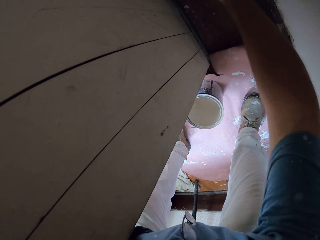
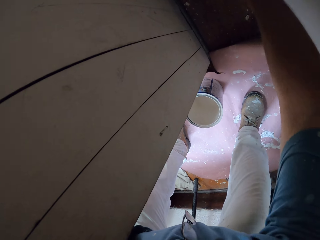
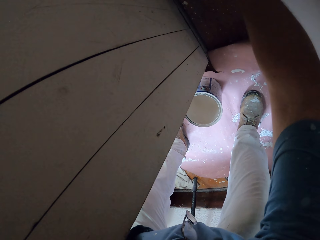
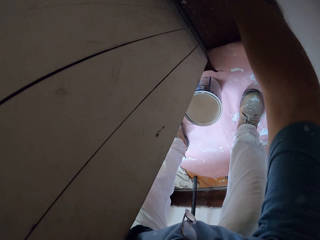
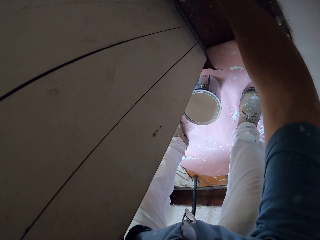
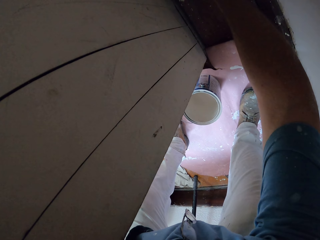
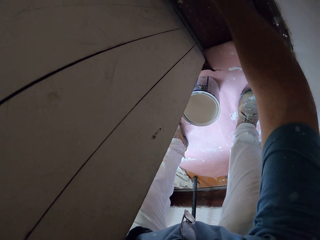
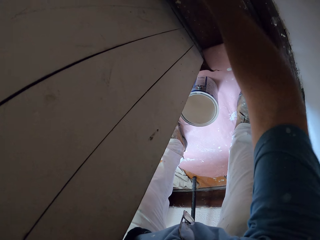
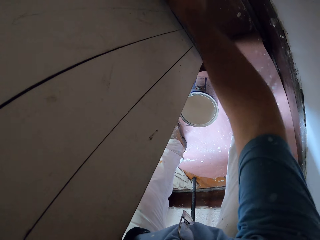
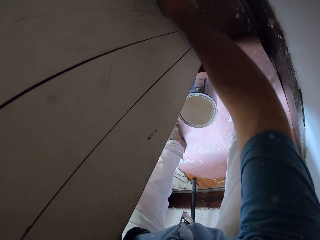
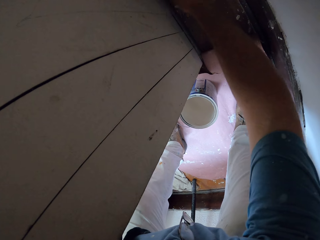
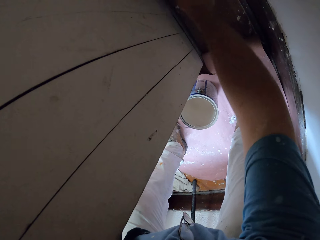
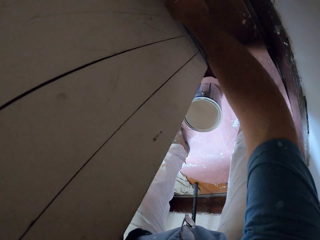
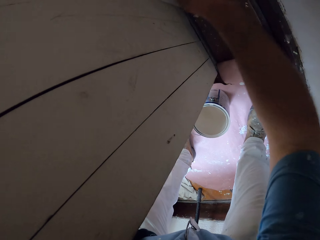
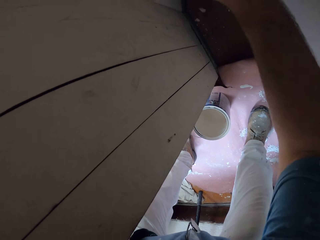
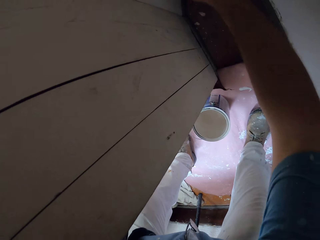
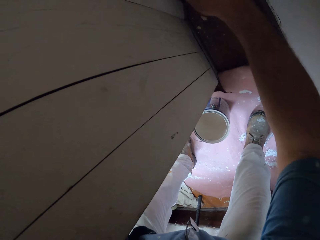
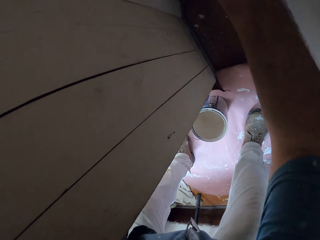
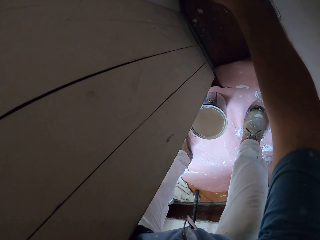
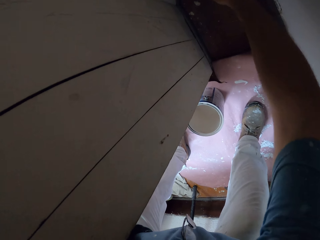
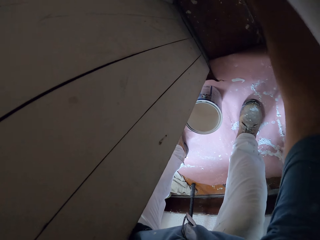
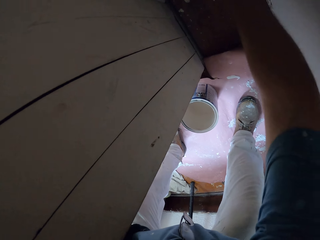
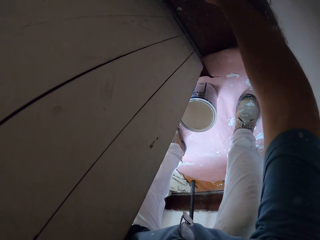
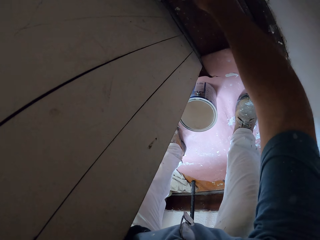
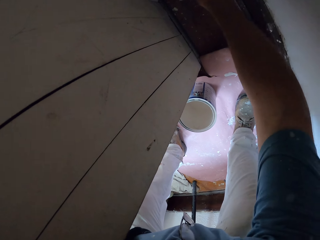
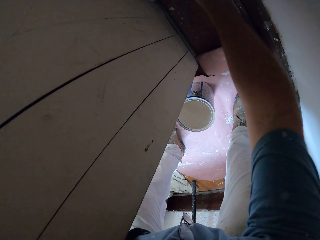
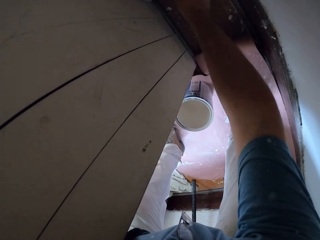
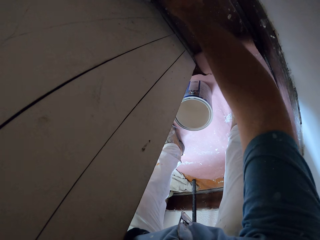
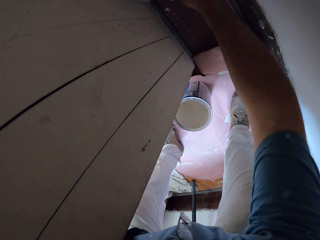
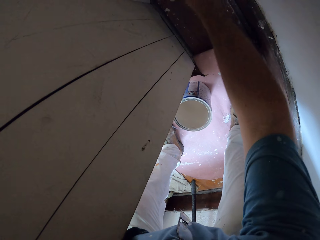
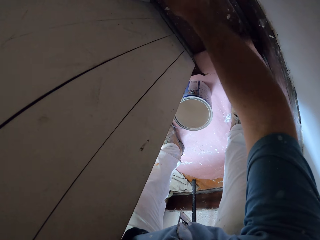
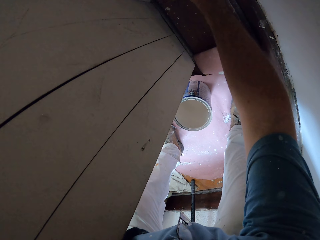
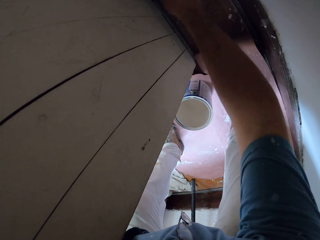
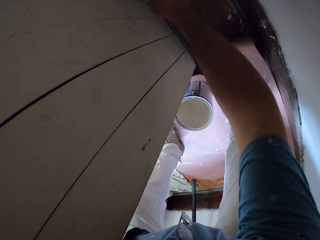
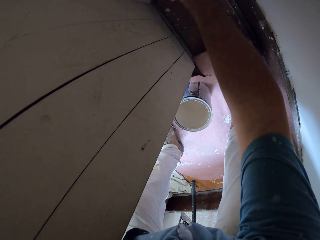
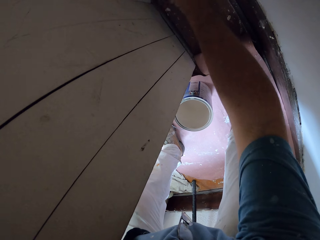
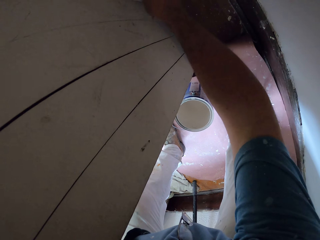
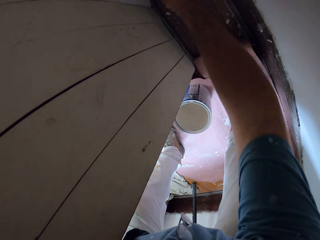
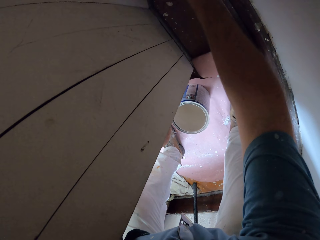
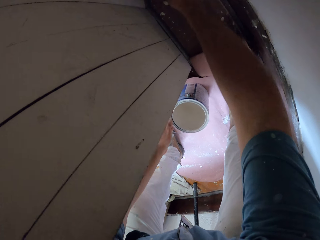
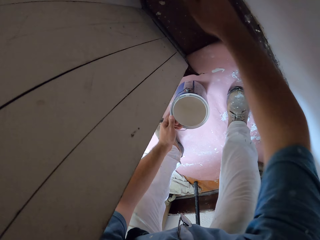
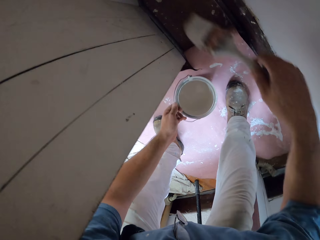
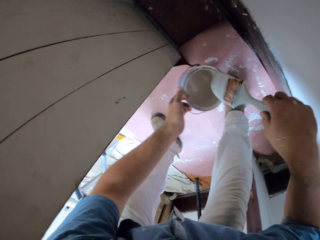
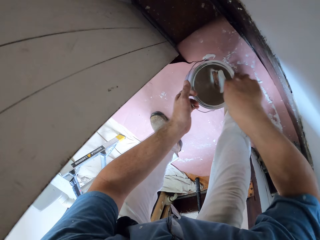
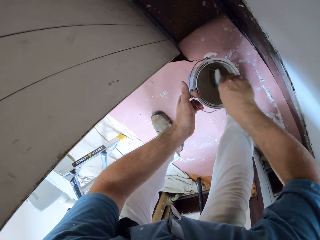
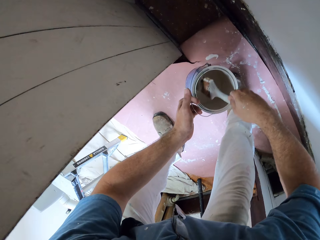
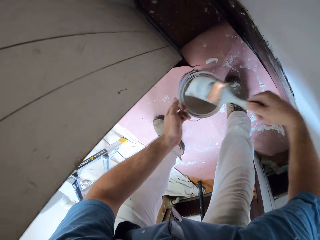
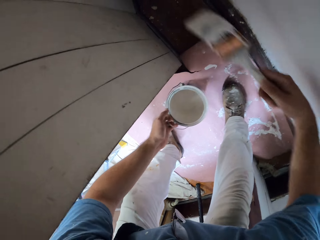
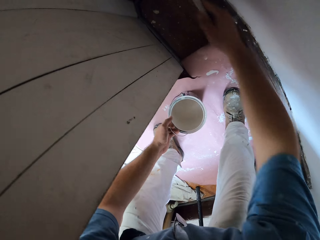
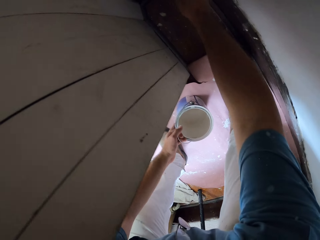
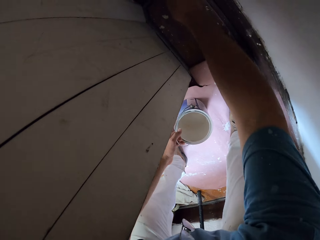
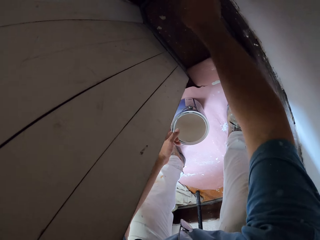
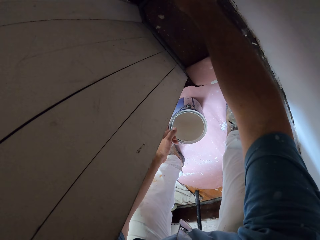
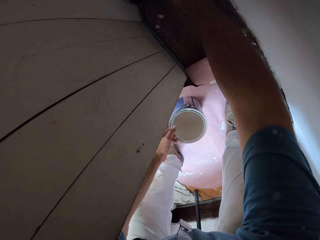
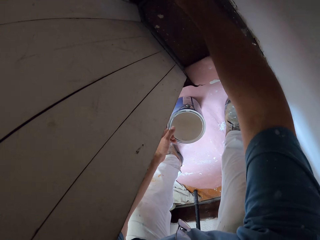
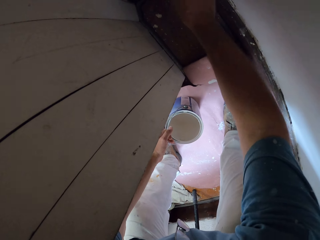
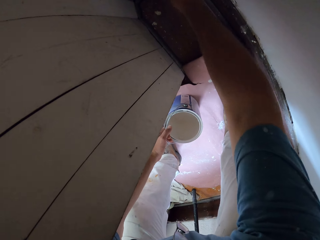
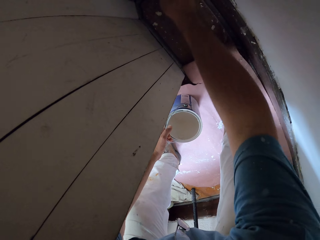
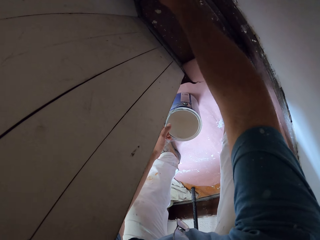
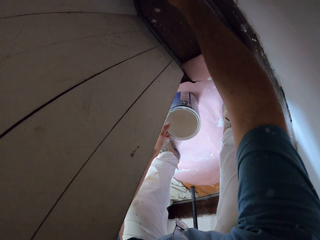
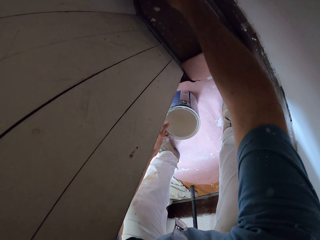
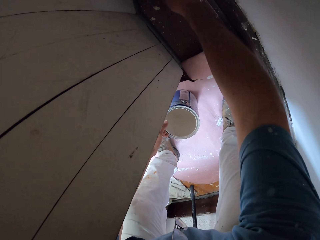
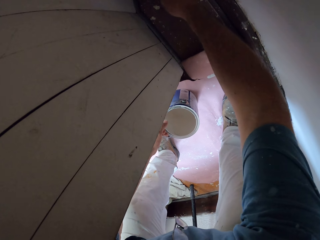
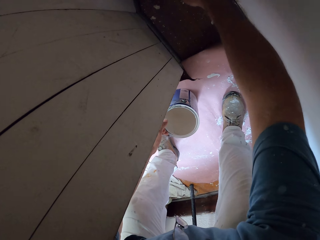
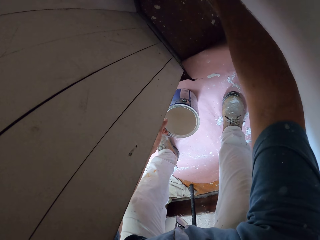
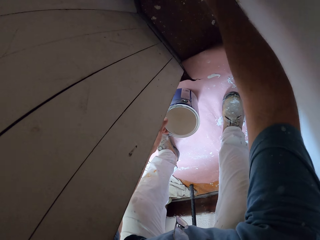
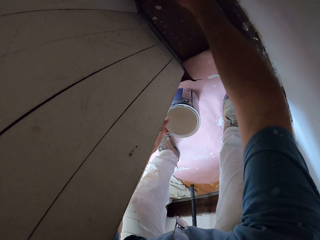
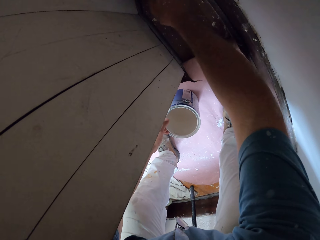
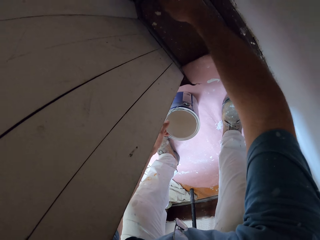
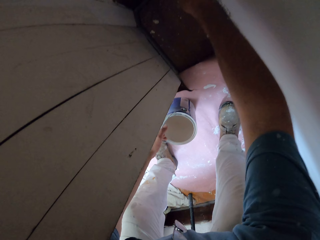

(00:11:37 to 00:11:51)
The camera wearer dips the paint brush into the paint can with his right hand. He paints the walls of the room with the paint brush in his right hand.

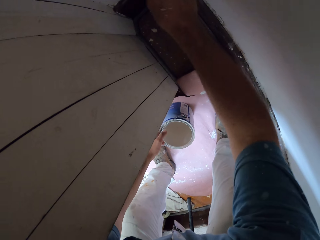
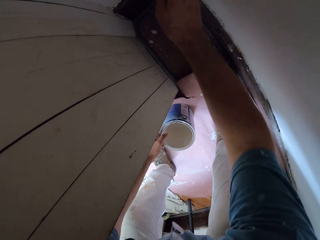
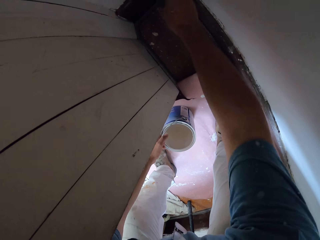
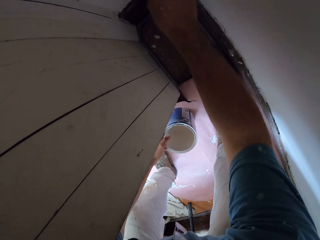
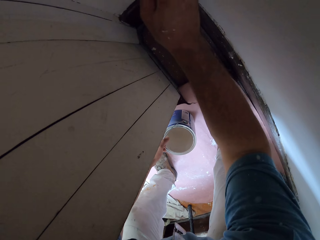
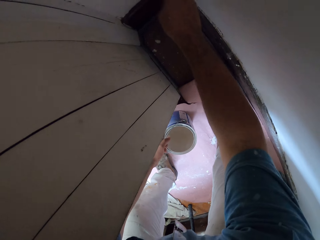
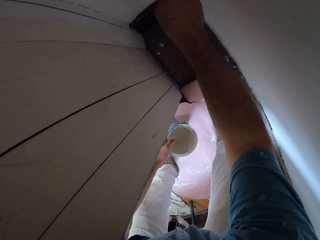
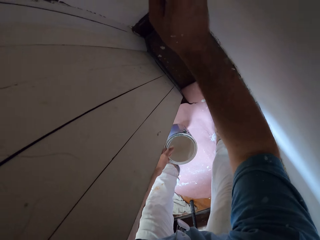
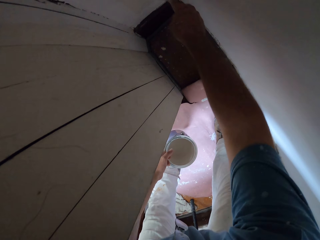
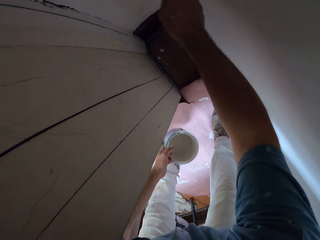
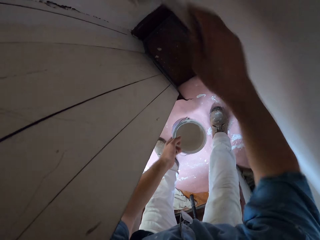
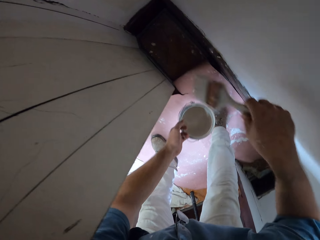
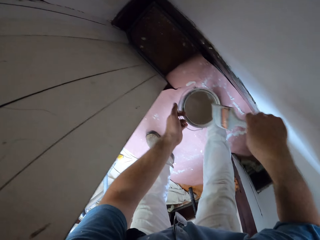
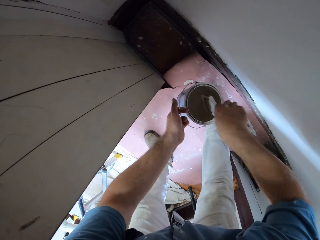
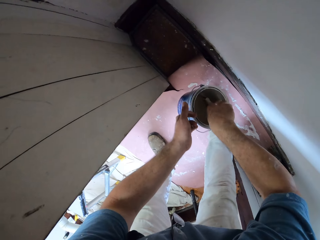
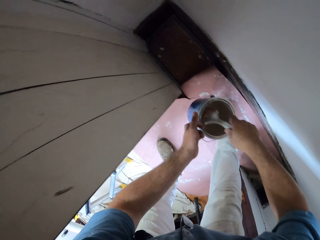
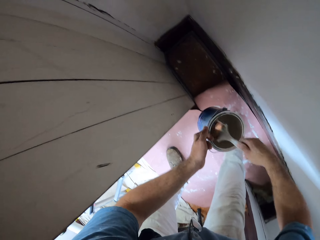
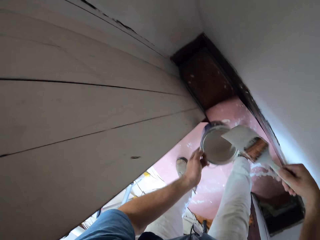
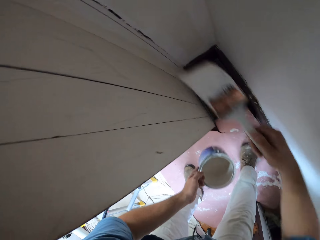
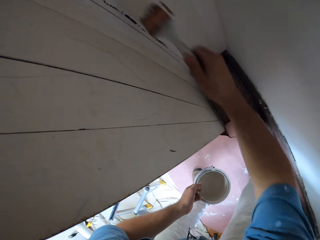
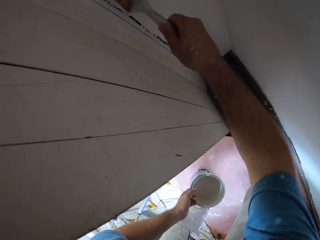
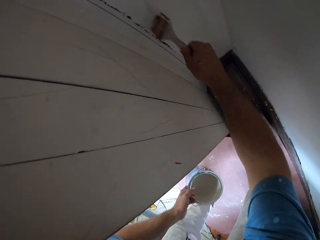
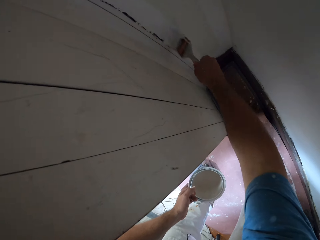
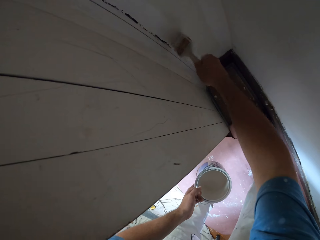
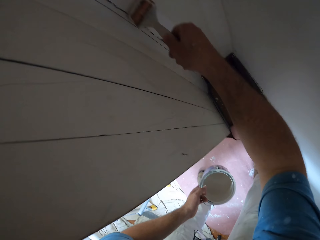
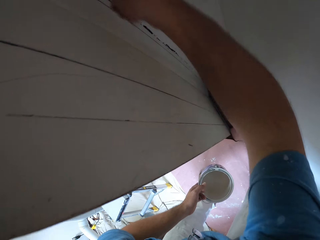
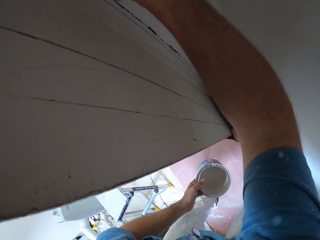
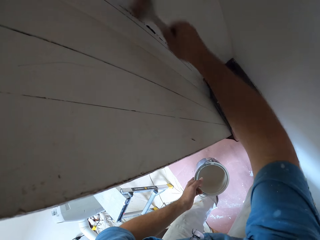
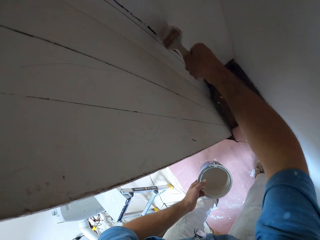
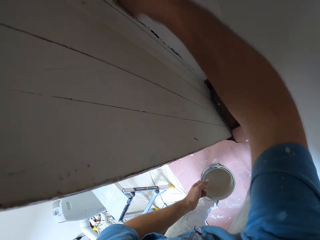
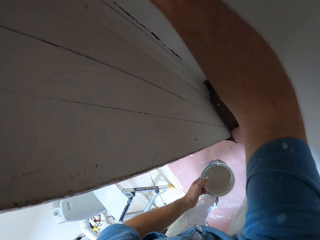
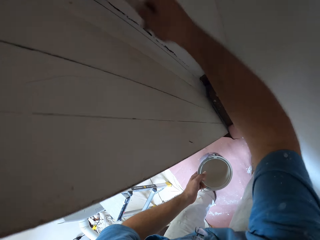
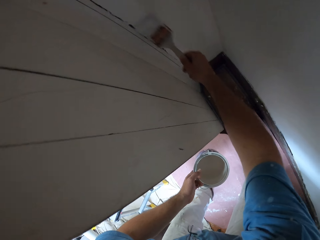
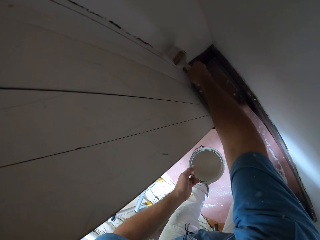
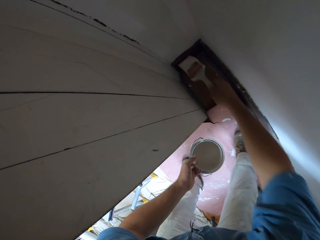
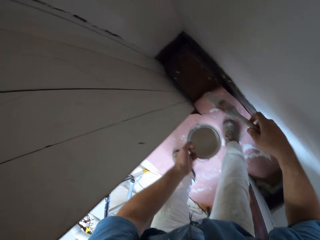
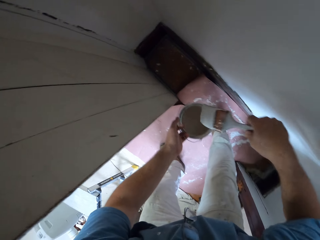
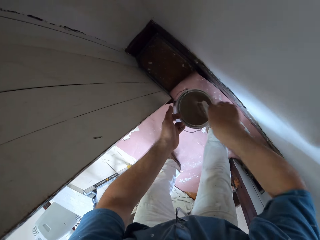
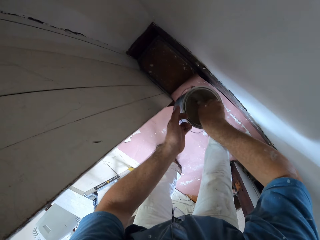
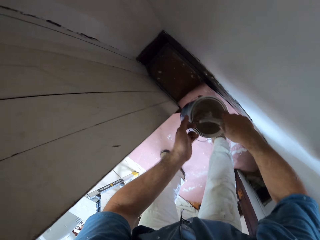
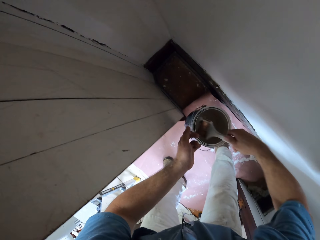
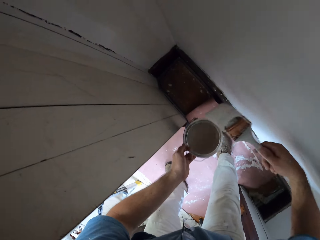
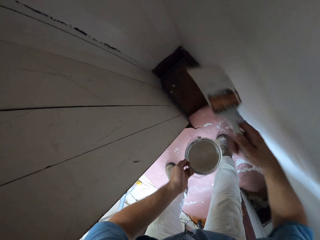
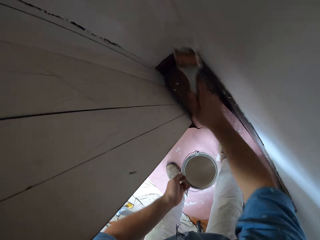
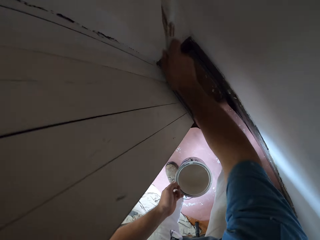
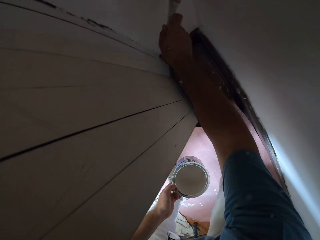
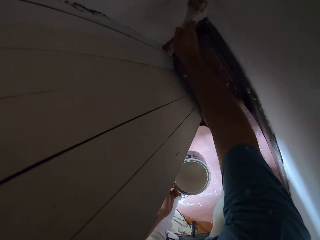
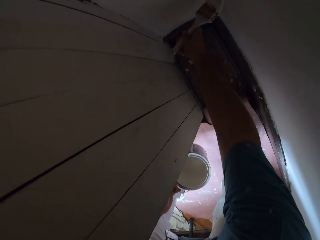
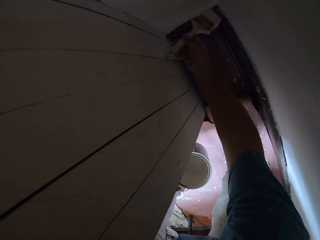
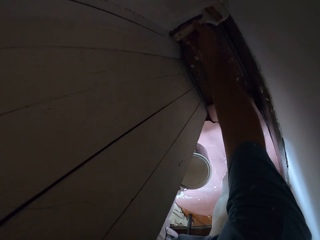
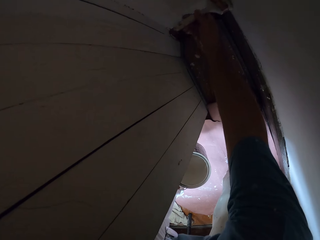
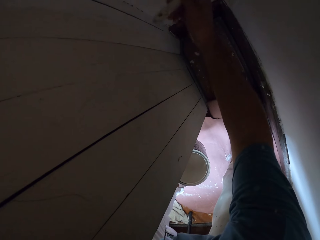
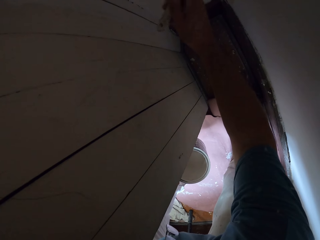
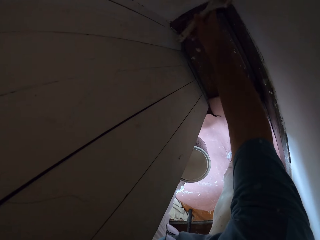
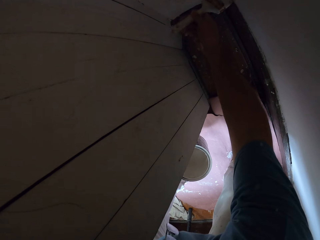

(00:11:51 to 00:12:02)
The camera wearer dips the paint brush into the paint can with his right hand. He paints the walls of the room with the paint brush in his right hand. He dips the paint brush into the paint can with his right hand. He paints the walls of the room with the paint brush in his right hand.
